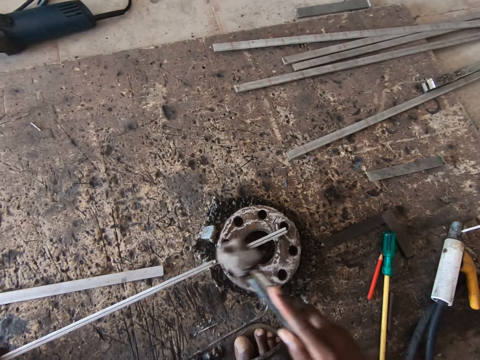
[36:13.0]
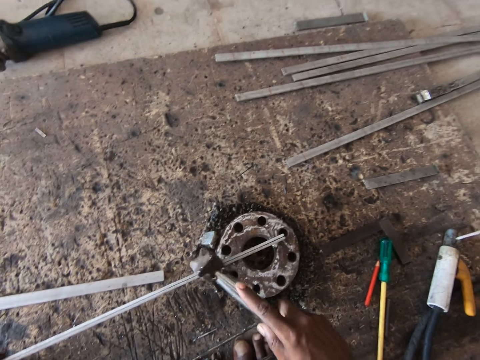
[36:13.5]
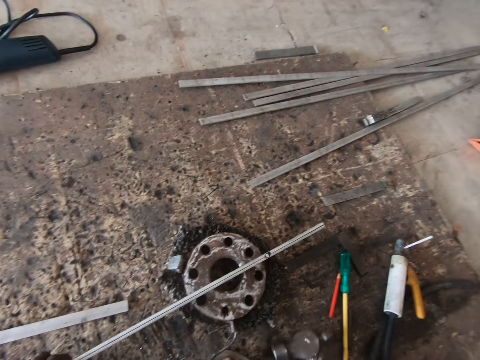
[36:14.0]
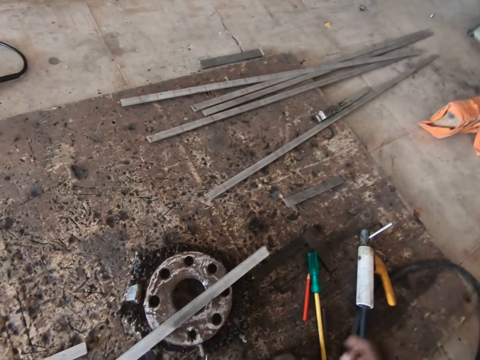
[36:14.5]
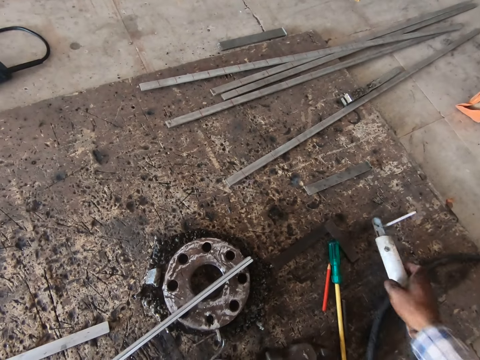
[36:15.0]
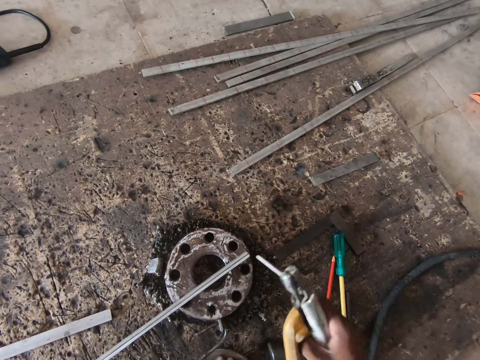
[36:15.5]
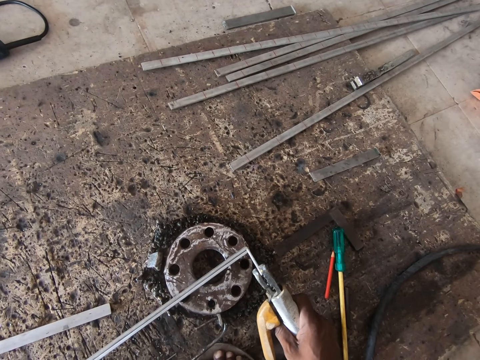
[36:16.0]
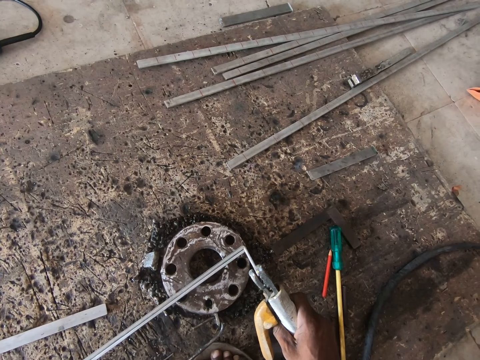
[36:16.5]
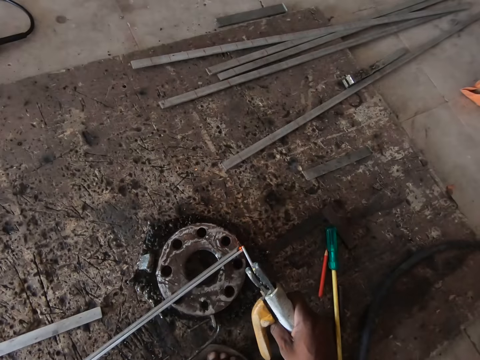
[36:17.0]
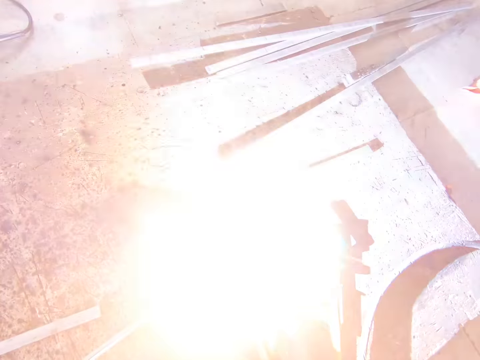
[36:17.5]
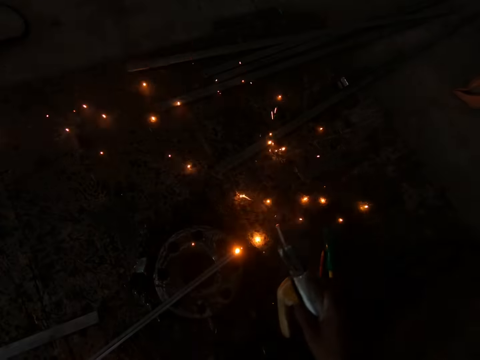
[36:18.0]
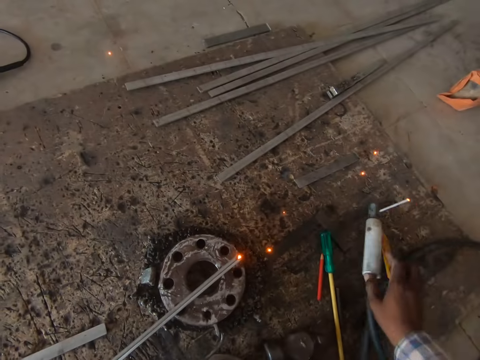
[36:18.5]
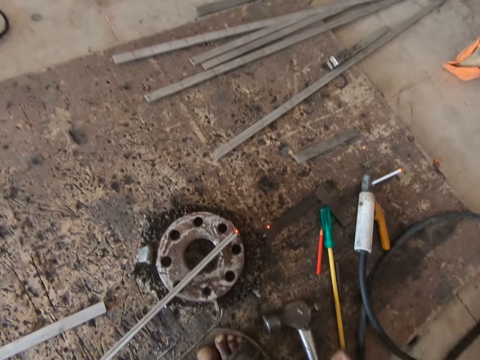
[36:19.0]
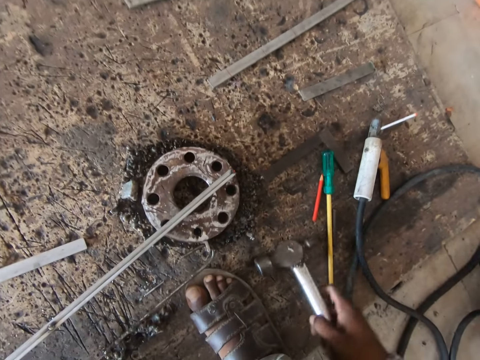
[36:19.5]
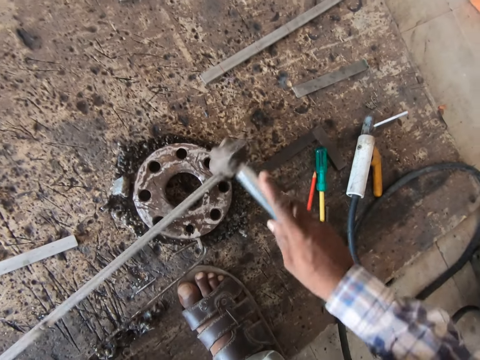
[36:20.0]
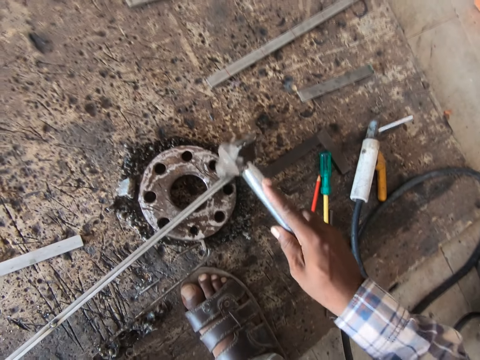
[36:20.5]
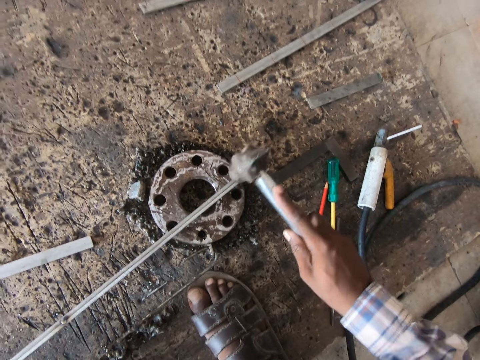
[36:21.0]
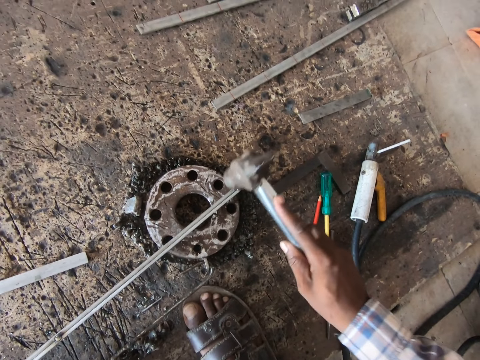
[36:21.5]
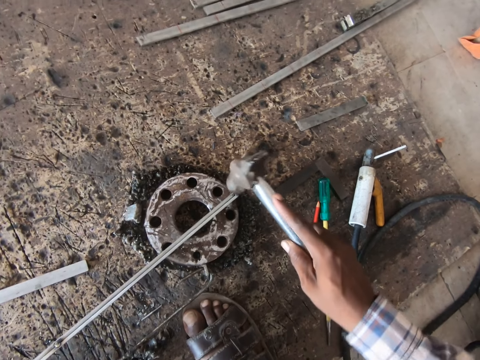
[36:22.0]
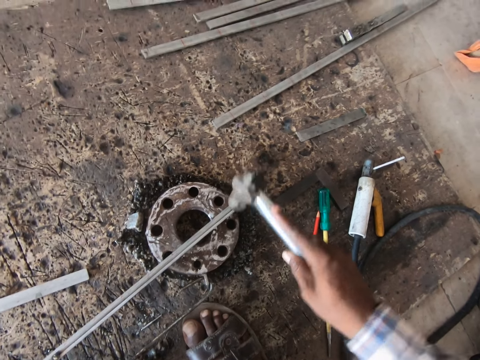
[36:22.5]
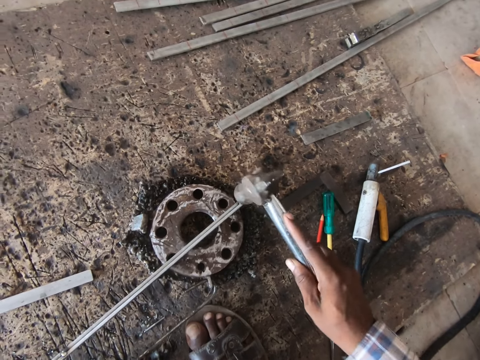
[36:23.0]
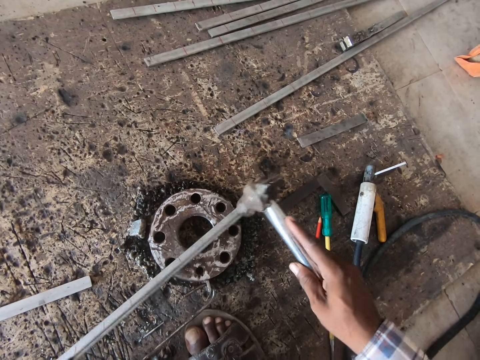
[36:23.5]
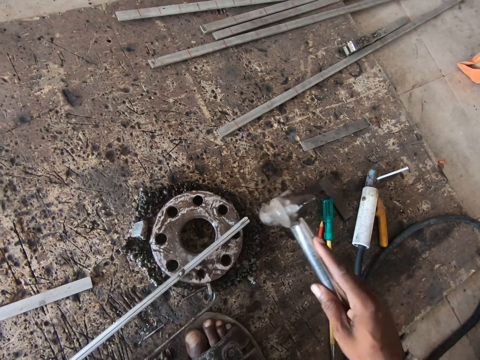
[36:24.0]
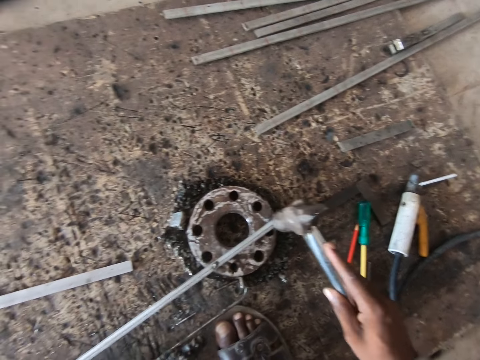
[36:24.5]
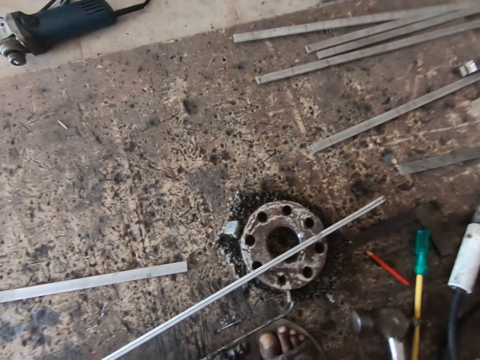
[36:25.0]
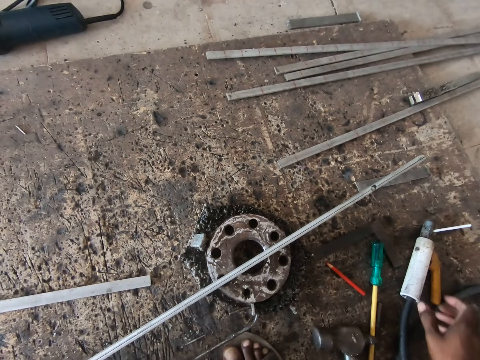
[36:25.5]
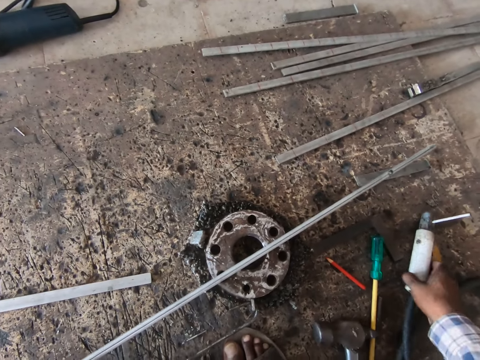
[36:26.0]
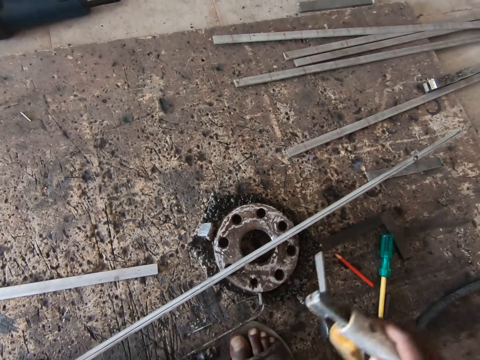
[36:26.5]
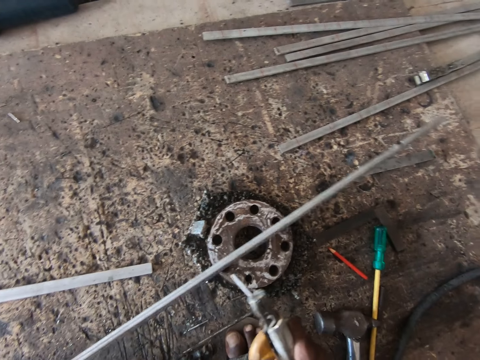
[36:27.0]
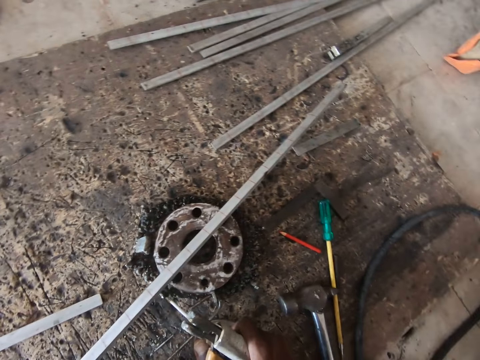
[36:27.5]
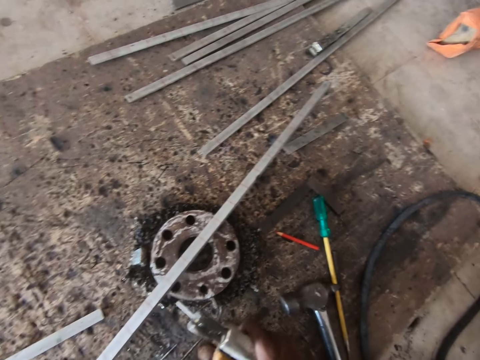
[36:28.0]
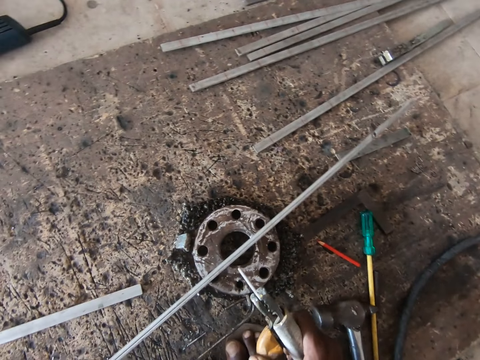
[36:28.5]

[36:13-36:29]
The camera wearer hammers the metal flat bars on the flange on the floor with the hammer in his right hand. He adjusts the metal rods on the flange on the floor with his left hand. He puts the hammer on the floor. He picks the stick welder from the floor with his right hand. He welds the iron rod on the flange with the electrode in his right hand. He drops the electrode on the board with his right hand. He picks up the hammer from the floor with his right hand. He hits the iron rod with the hammer in his right hand. He shifts the iron rod on the flange with his left hand. He drops the hammer on the board with his right hand. He picks up the electrode from the board with his right hand.

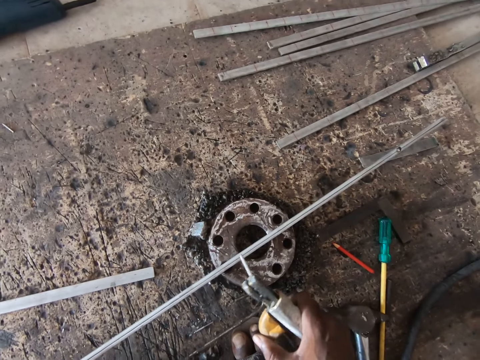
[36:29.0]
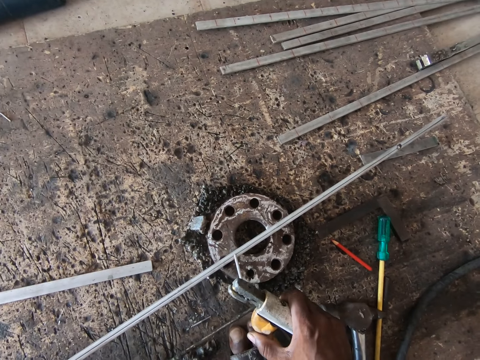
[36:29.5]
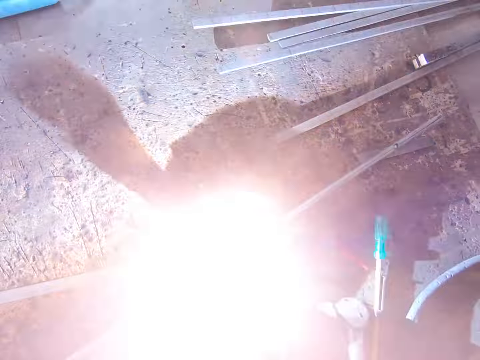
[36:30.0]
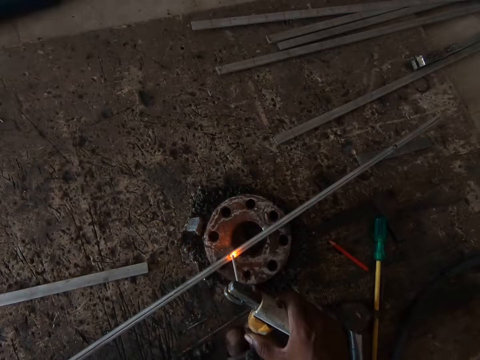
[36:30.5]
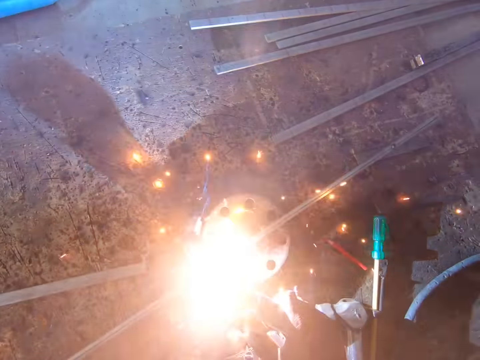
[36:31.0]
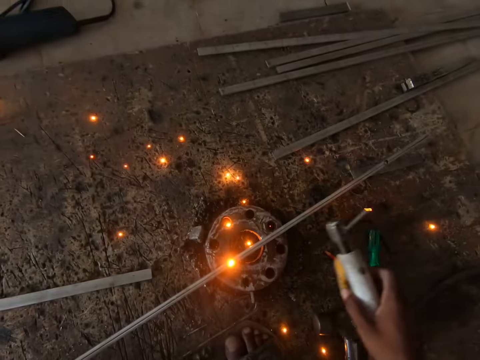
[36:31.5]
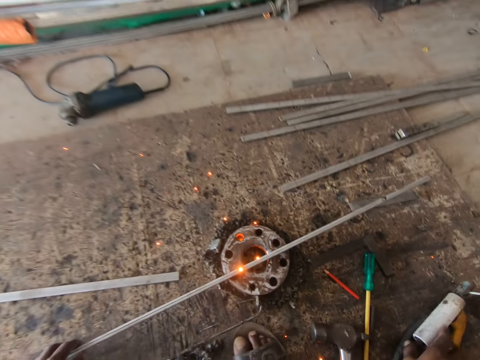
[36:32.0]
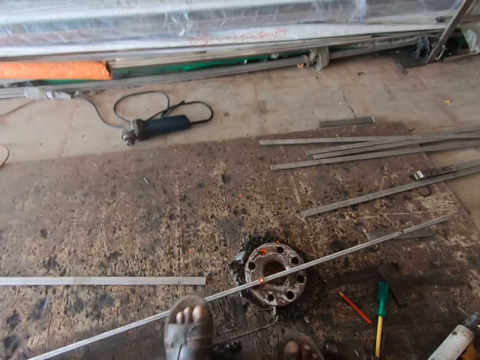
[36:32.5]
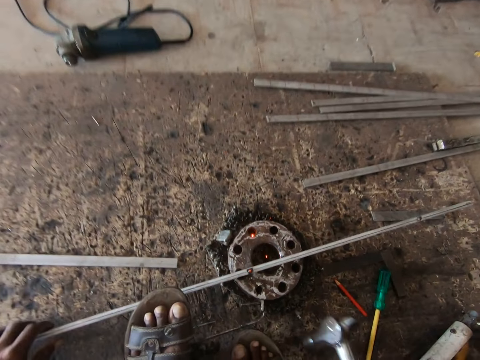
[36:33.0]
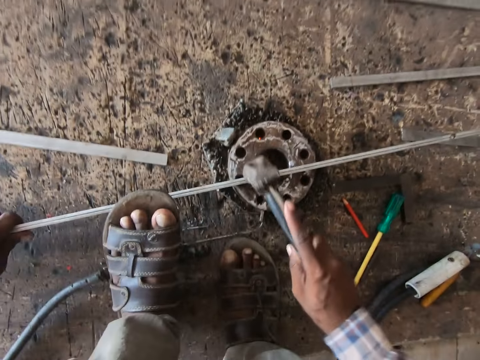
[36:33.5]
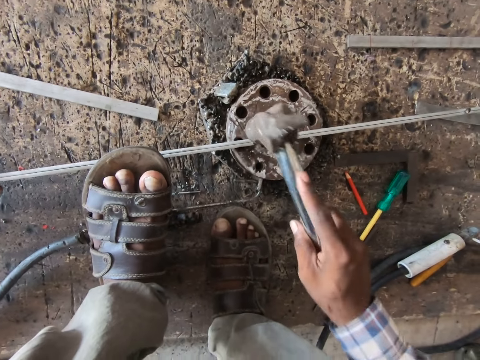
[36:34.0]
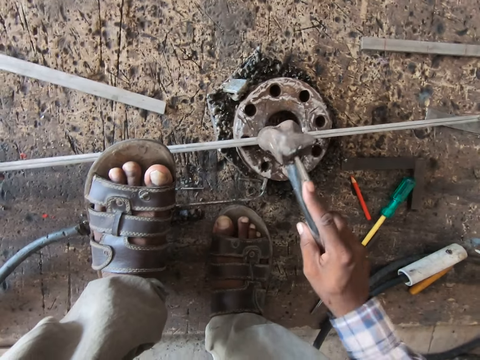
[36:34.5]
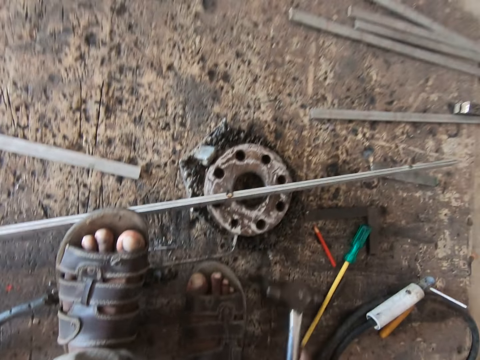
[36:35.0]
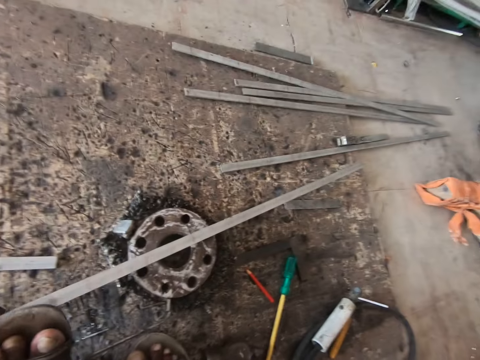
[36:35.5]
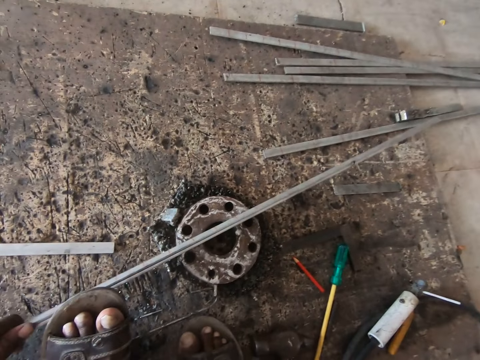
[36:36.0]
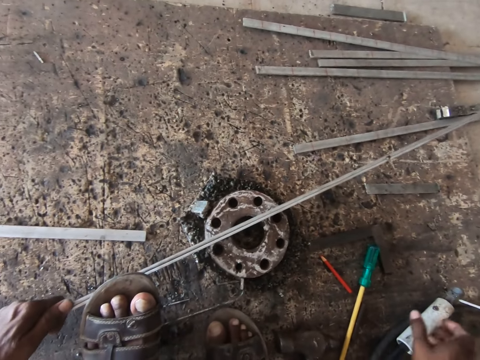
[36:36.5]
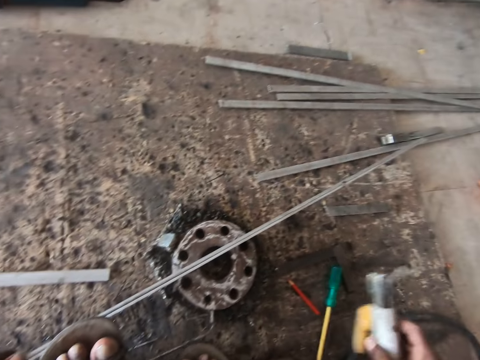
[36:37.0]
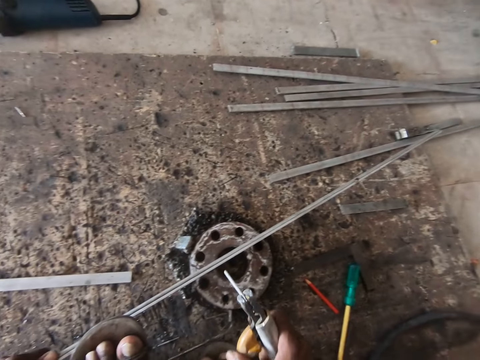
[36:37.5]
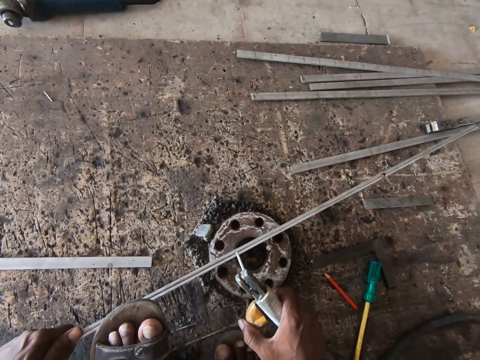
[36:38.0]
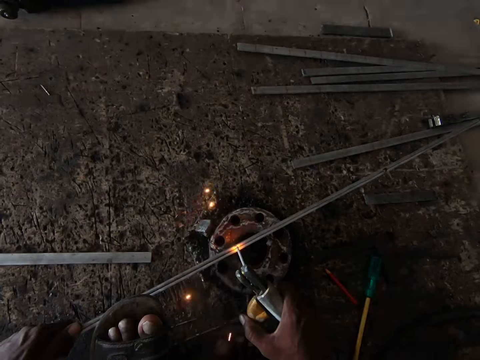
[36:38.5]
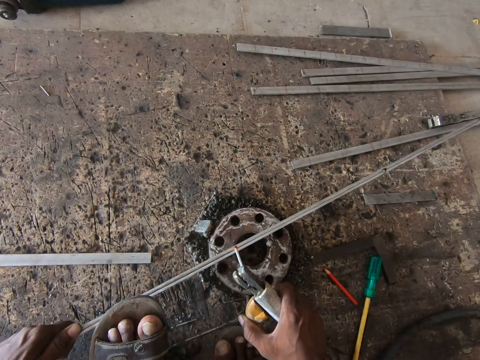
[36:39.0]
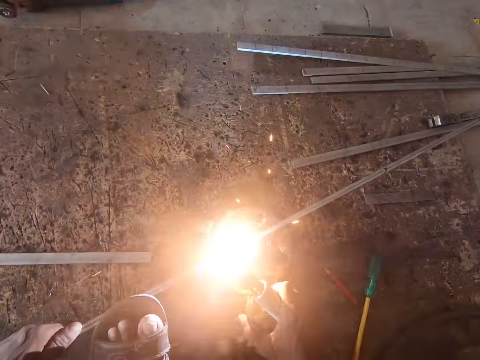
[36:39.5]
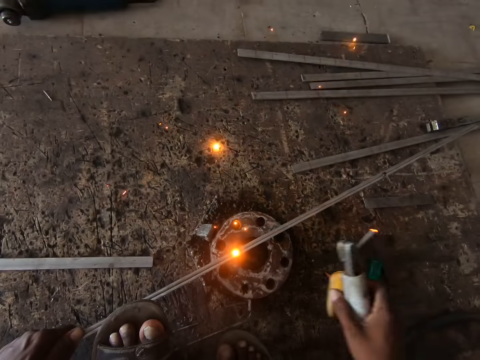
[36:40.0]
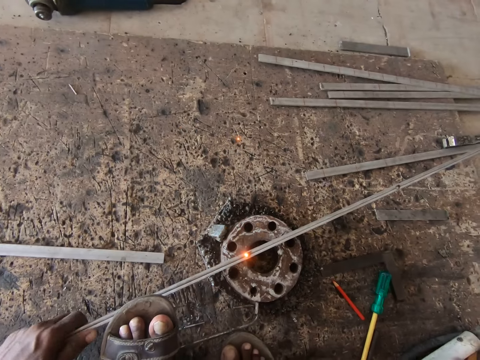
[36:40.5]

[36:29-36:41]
The camera wearer welds the iron rod on the flange with the electrode in his right hand. He drops the electrode on the board with his right hand. He holds down the iron rod on the flange with his left foot. He hits the iron rod with the hammer in his right hand. He drops the hammer on the board with his right hand, and shifts the iron rod on the flange with his left hand. He adjusts the metal with his hand. He picks up the electrode from the board with his right hand. He welds the iron rod on the flange with the electrode in his right hand.
